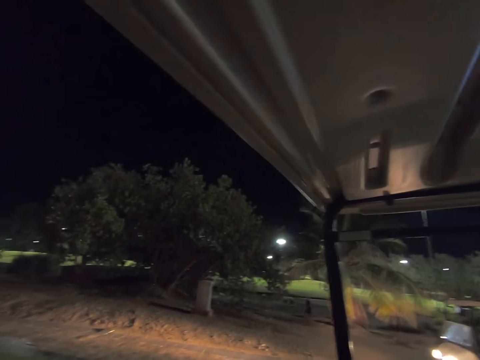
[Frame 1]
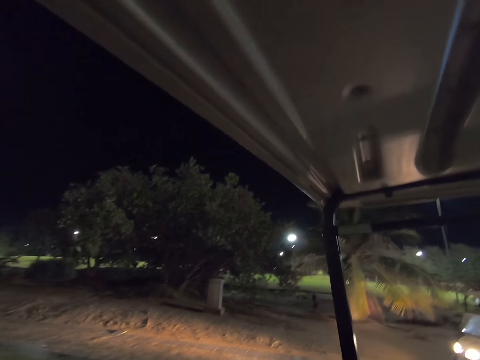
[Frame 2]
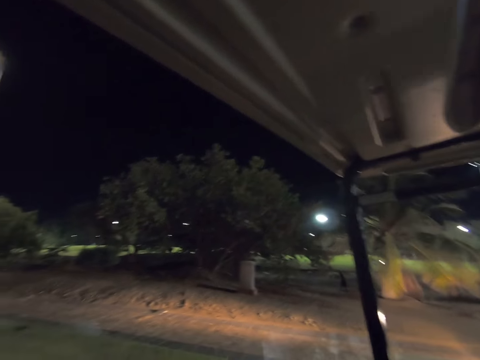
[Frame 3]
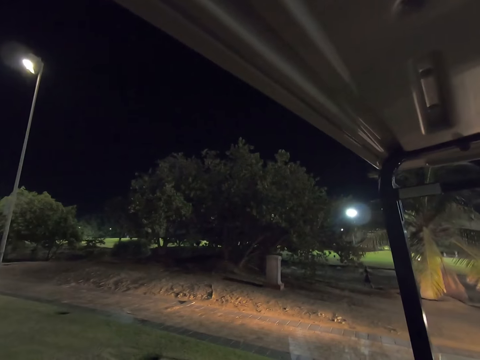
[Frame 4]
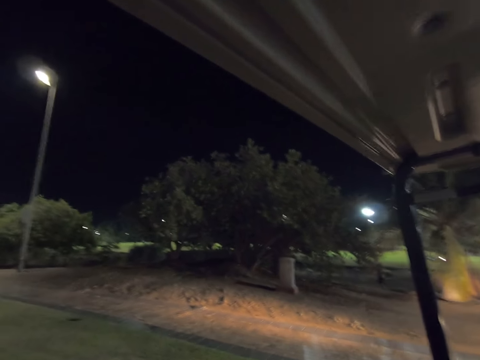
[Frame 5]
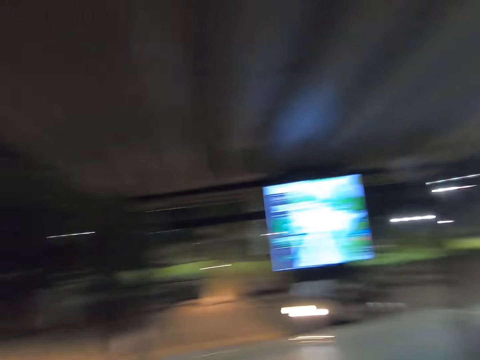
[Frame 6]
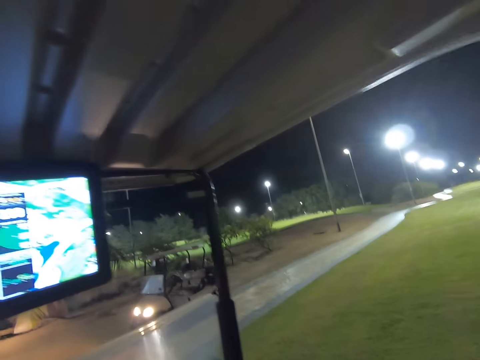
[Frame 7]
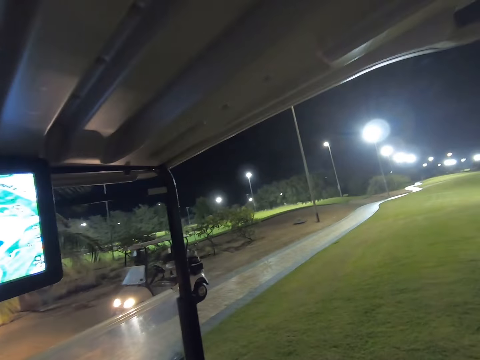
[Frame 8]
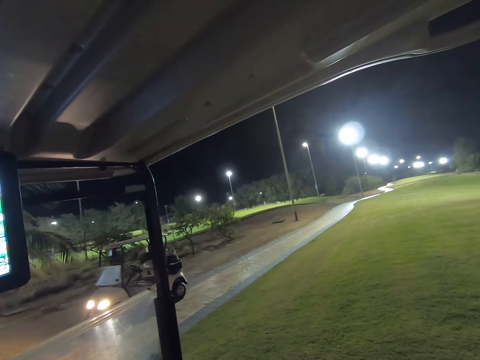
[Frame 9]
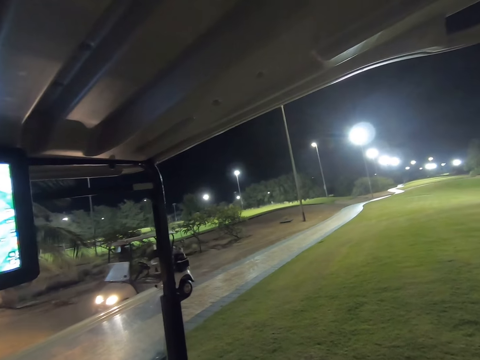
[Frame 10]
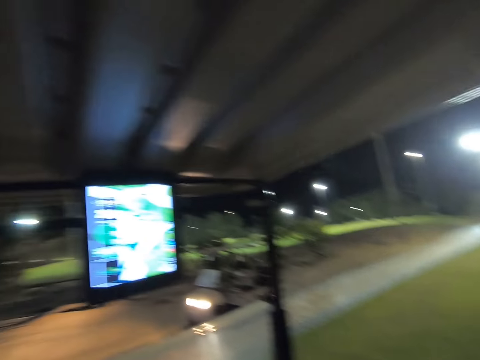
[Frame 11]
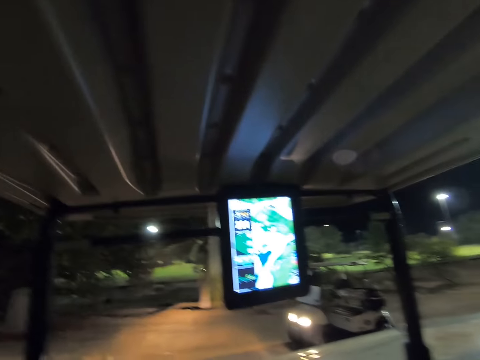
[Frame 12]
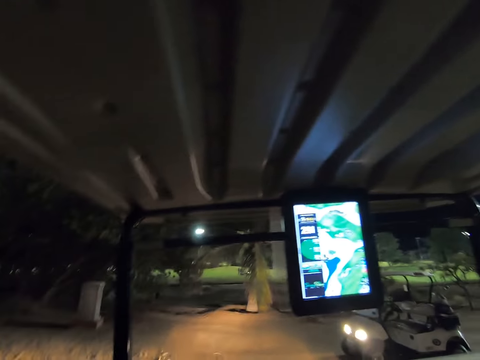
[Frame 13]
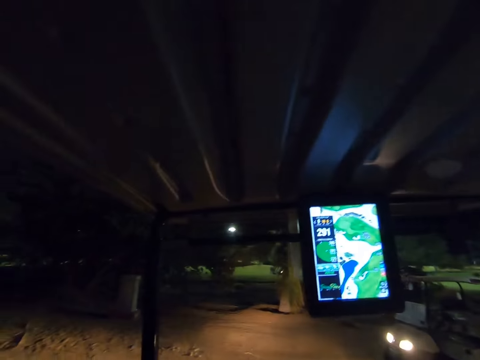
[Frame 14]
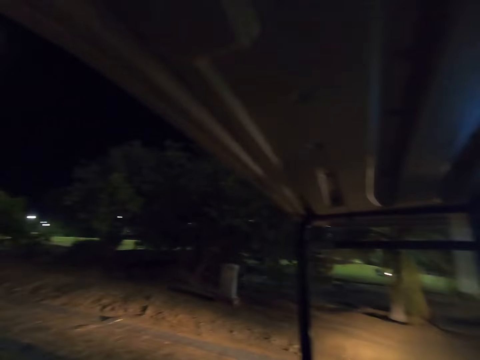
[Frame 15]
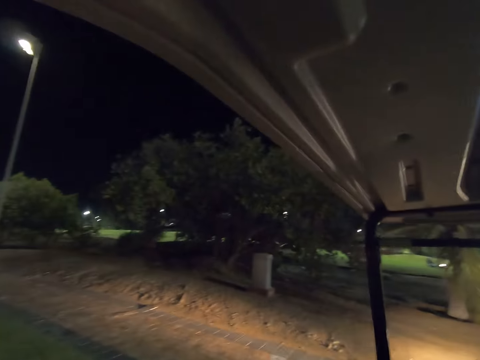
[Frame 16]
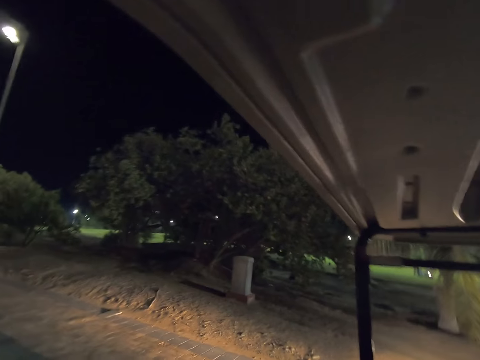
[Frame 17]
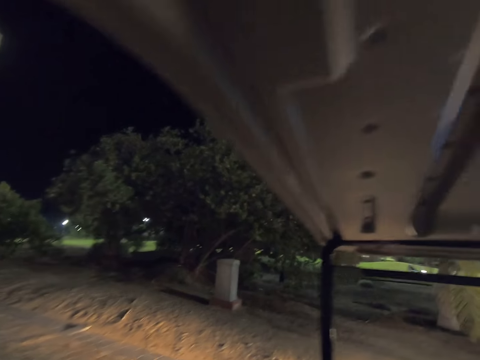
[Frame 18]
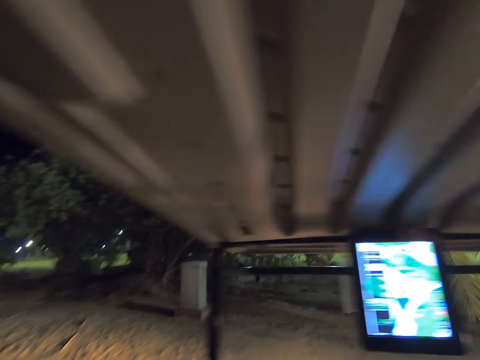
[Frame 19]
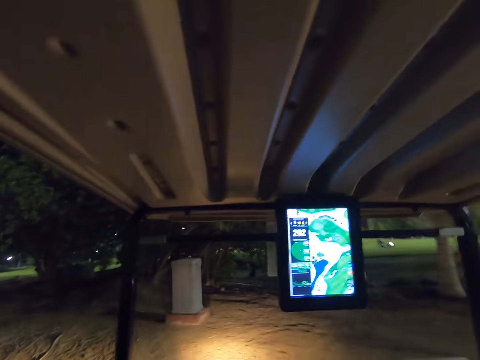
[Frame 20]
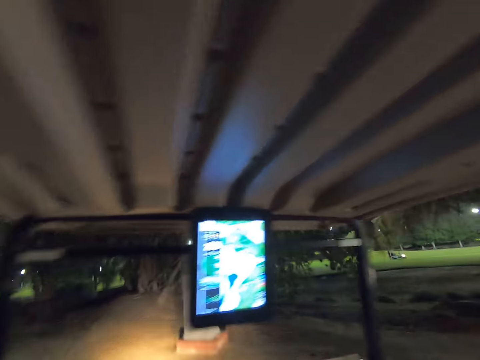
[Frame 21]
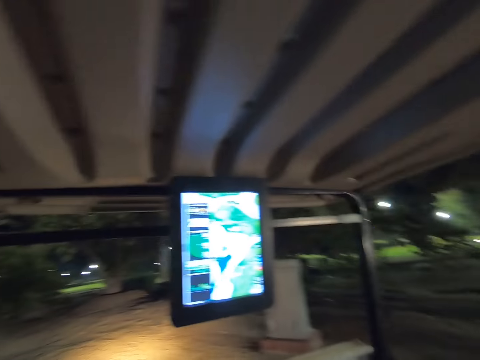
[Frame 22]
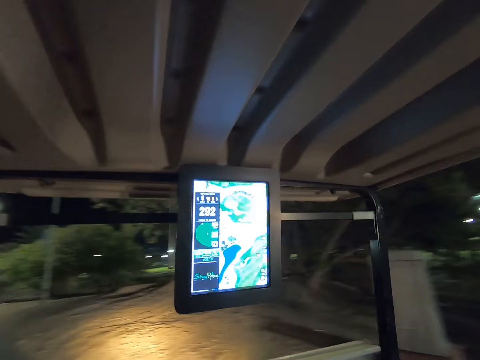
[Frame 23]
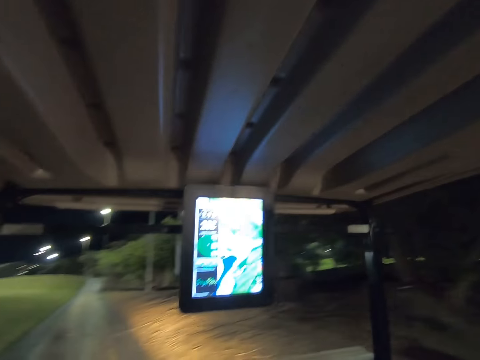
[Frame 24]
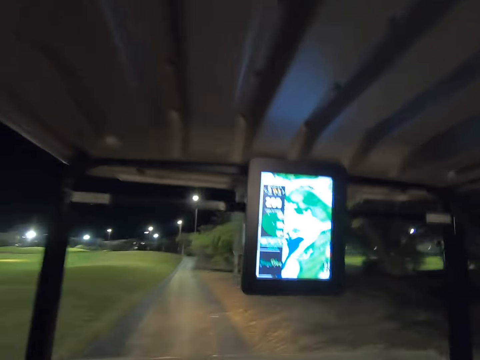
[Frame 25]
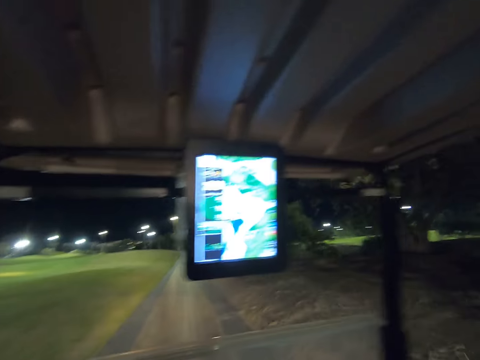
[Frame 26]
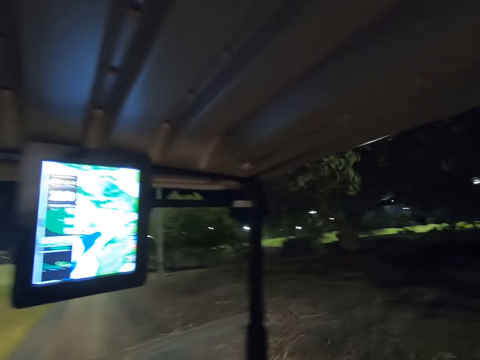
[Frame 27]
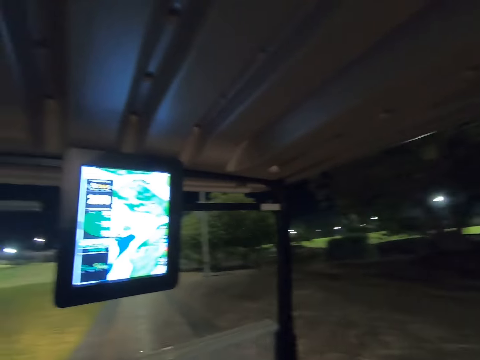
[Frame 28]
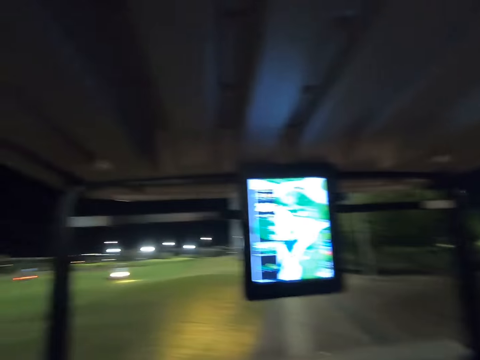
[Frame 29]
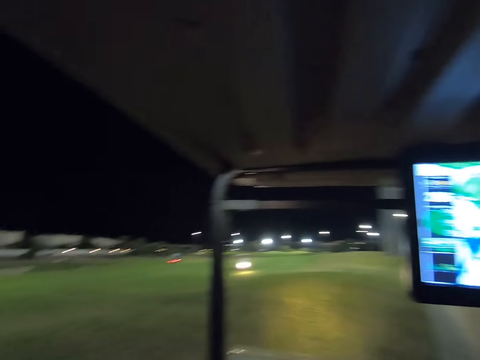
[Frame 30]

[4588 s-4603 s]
The camera wearer looks around the golf course. They drive the vehicle.

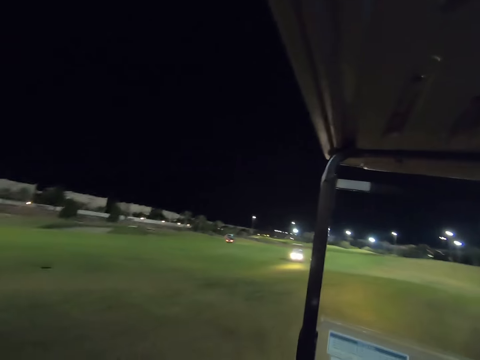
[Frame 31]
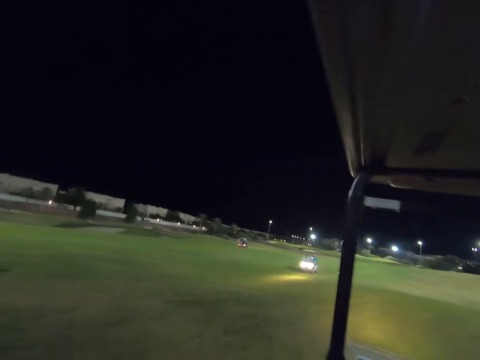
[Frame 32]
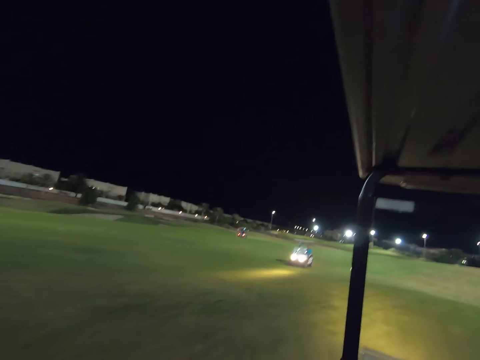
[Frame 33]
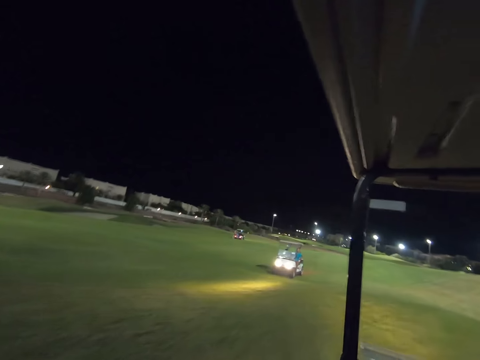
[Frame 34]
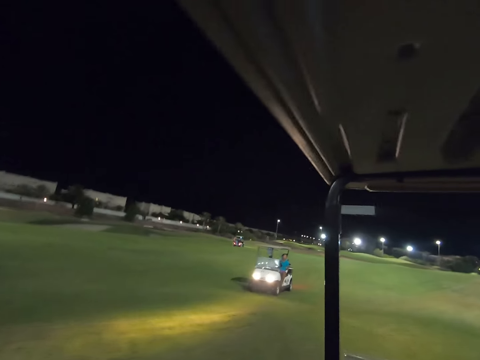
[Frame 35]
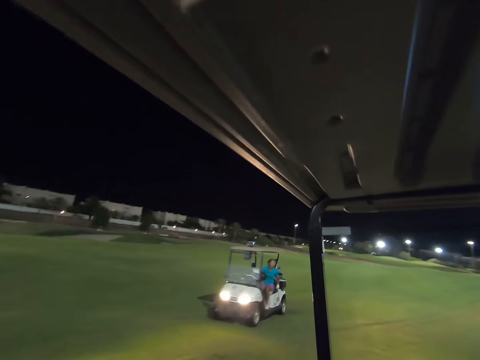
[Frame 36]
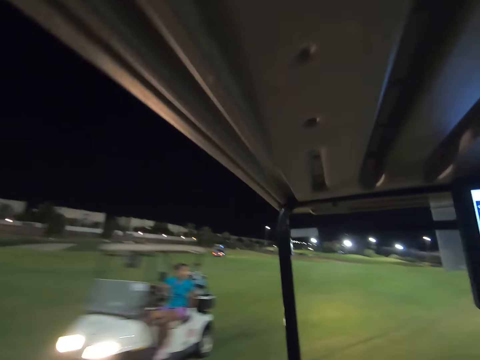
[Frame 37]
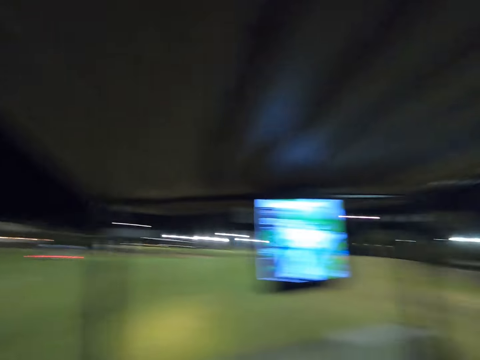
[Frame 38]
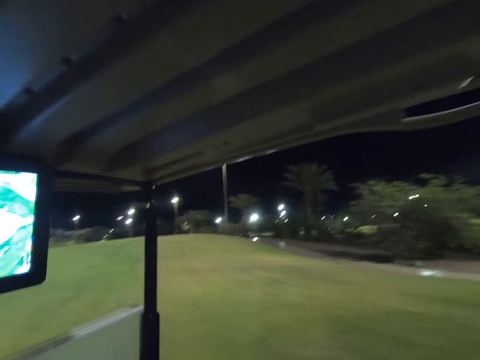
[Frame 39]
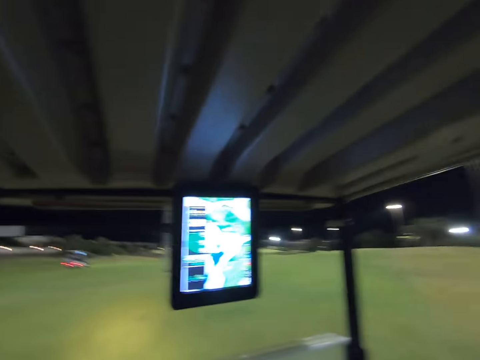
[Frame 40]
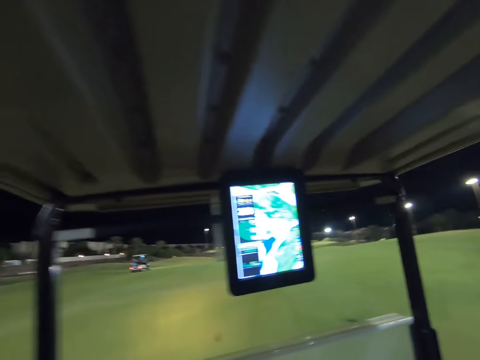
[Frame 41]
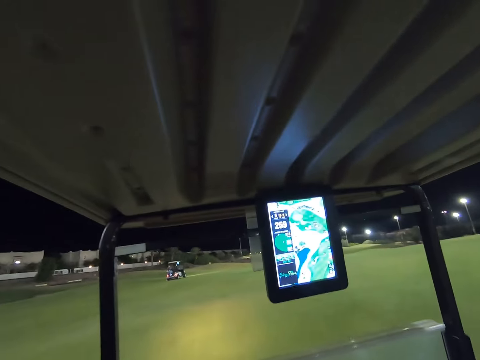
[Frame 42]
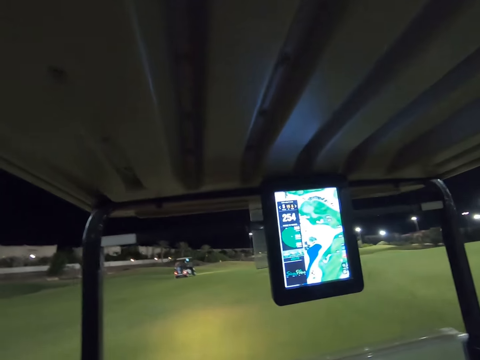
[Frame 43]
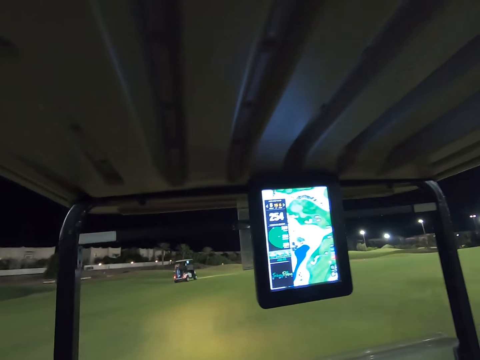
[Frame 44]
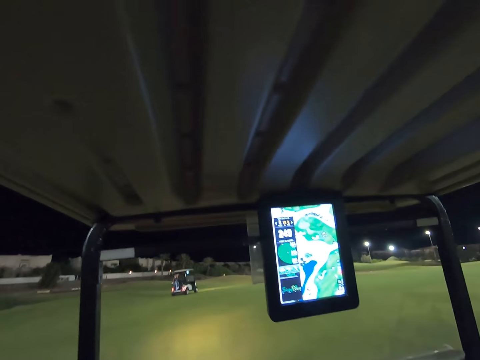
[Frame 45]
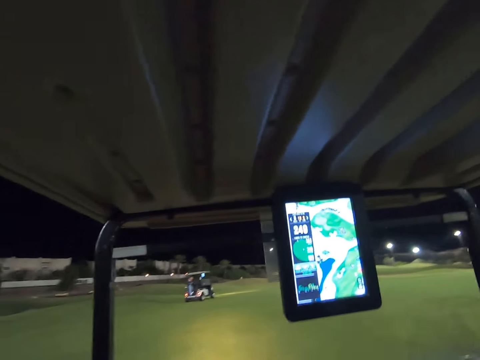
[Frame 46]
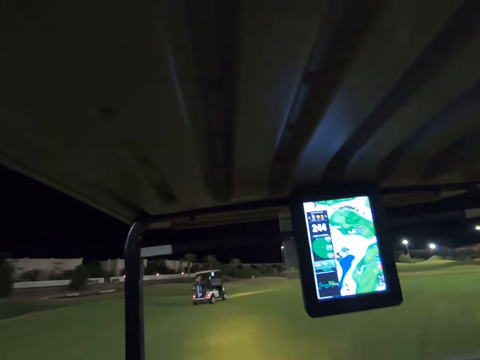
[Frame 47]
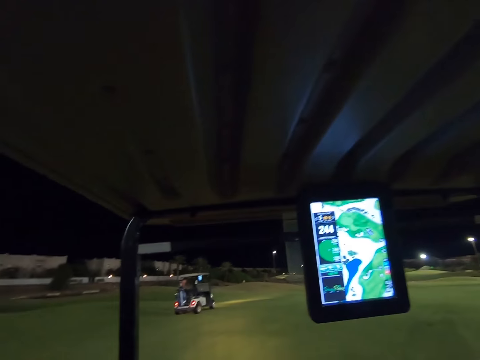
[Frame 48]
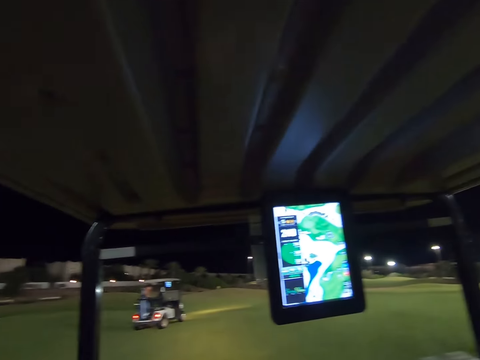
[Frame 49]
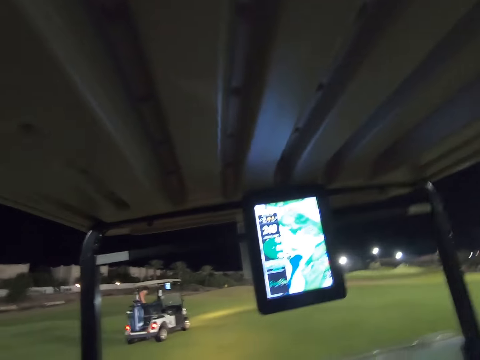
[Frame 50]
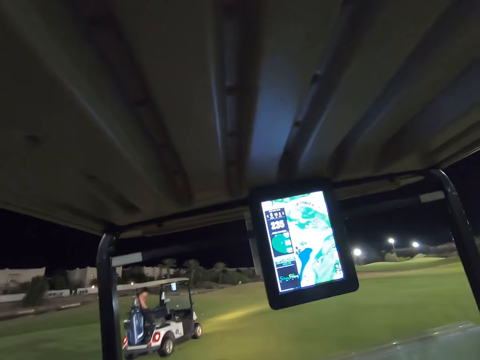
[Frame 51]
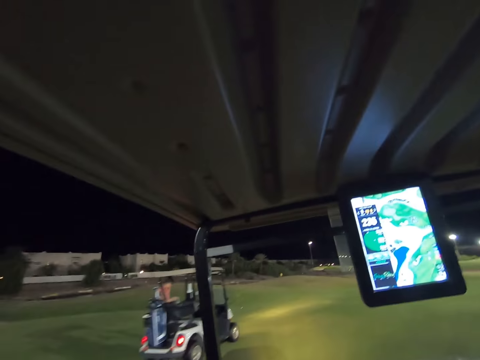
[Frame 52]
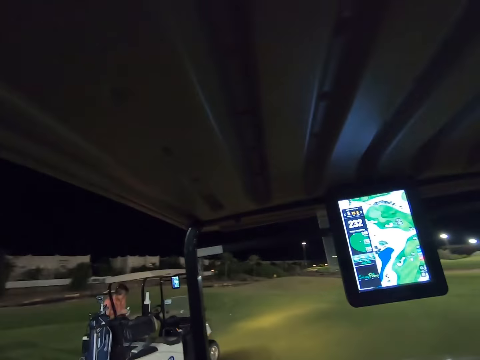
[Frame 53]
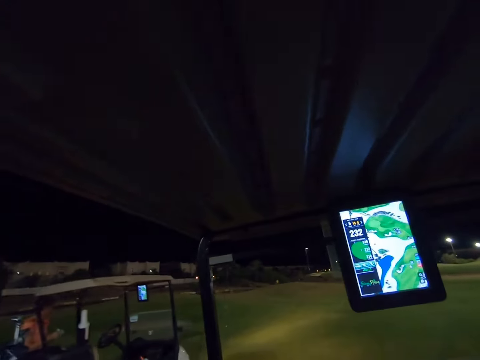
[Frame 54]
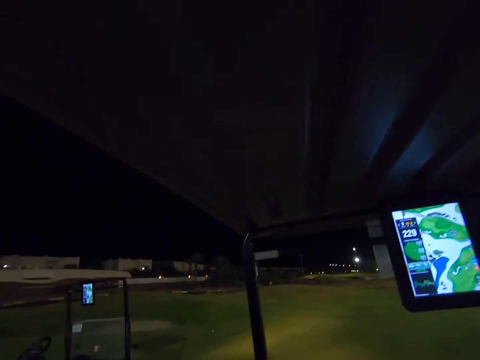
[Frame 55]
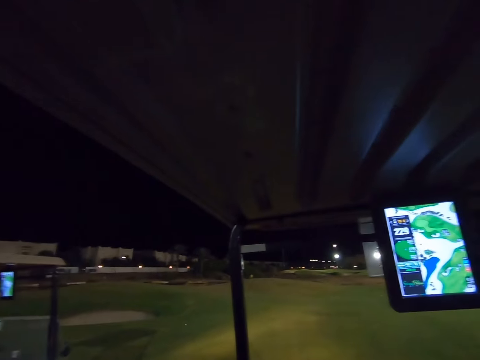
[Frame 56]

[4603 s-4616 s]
The camera wearer drives through the golf course.
